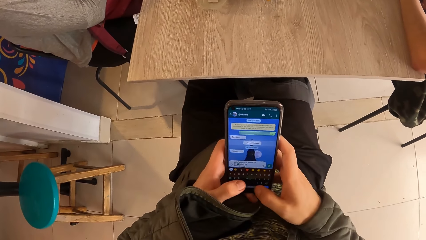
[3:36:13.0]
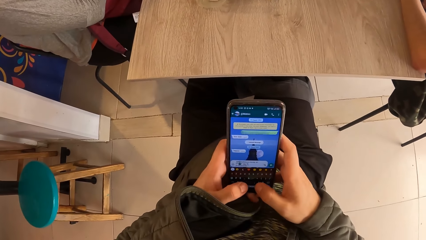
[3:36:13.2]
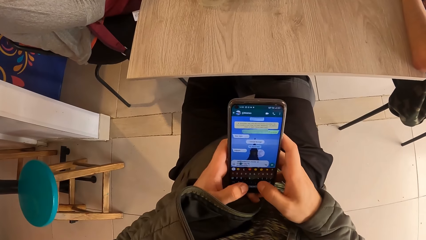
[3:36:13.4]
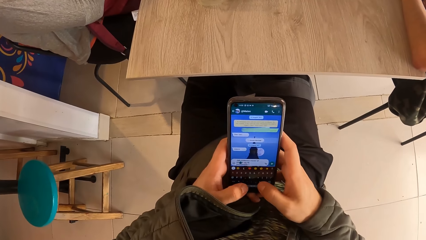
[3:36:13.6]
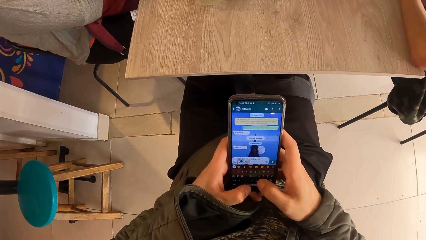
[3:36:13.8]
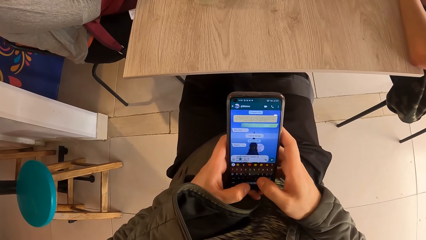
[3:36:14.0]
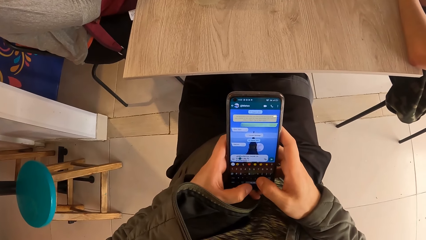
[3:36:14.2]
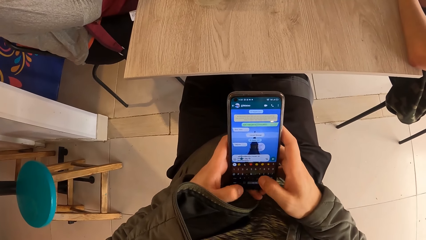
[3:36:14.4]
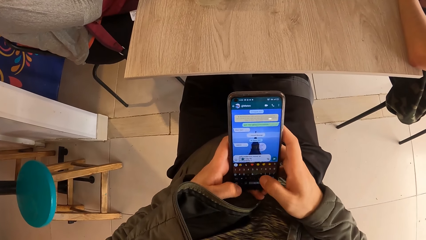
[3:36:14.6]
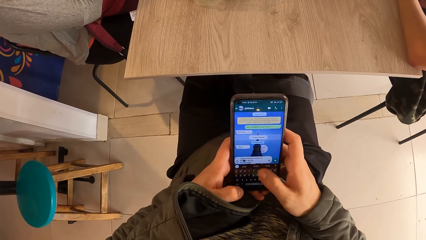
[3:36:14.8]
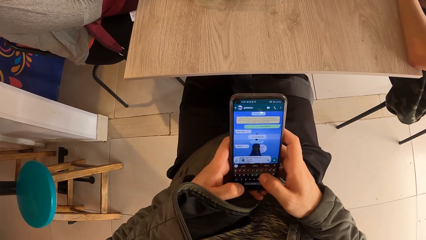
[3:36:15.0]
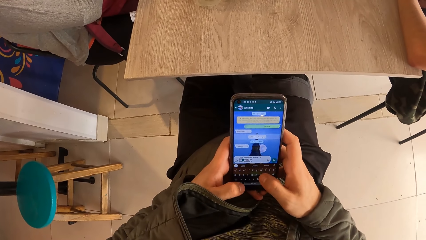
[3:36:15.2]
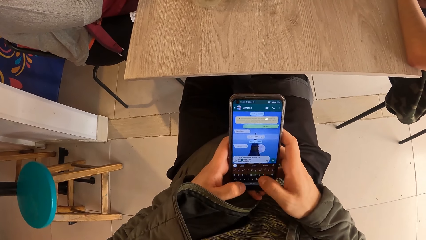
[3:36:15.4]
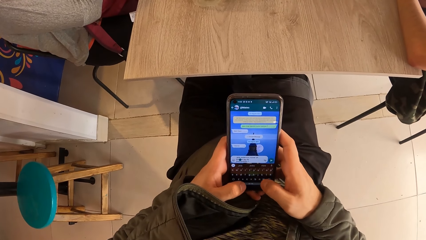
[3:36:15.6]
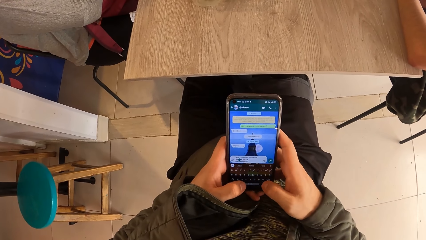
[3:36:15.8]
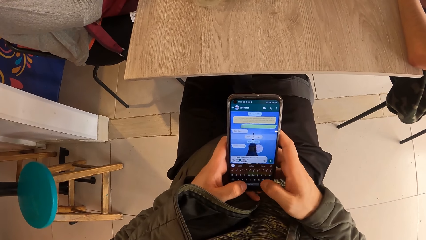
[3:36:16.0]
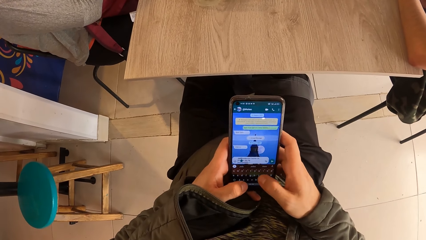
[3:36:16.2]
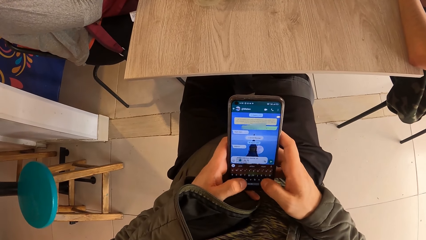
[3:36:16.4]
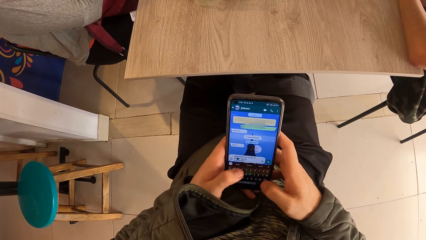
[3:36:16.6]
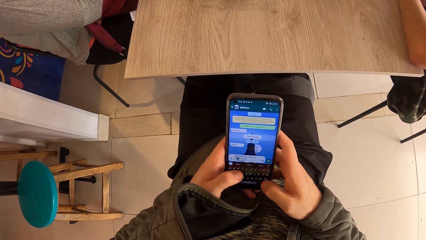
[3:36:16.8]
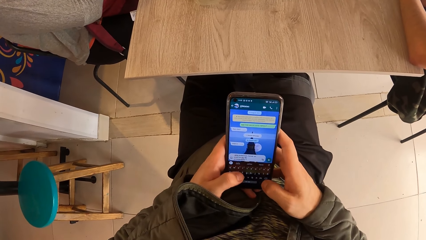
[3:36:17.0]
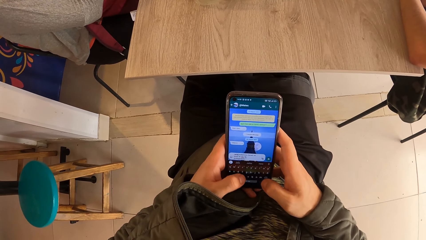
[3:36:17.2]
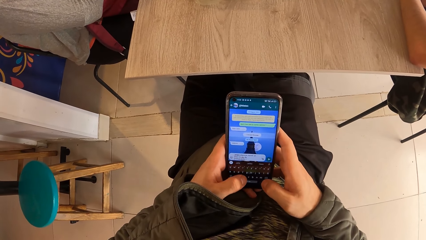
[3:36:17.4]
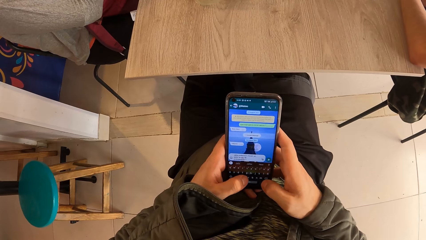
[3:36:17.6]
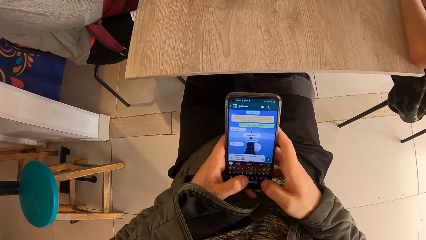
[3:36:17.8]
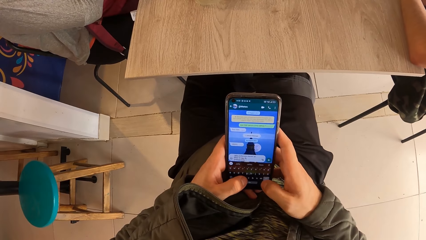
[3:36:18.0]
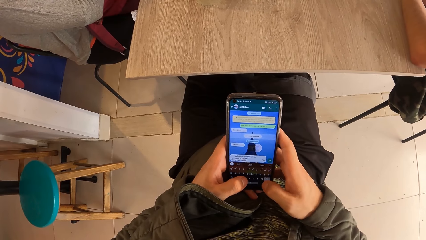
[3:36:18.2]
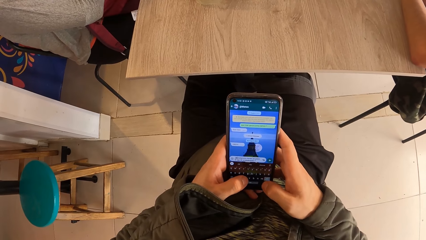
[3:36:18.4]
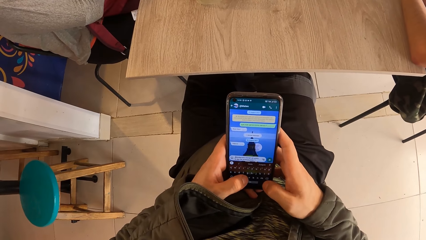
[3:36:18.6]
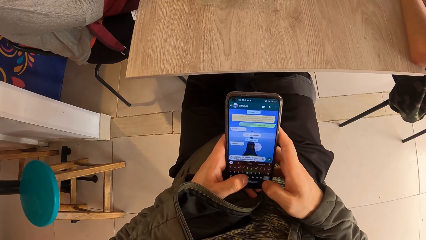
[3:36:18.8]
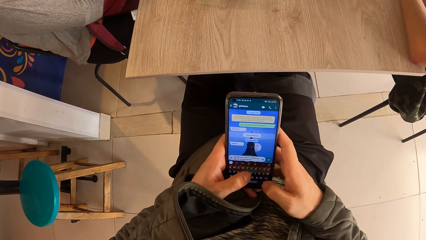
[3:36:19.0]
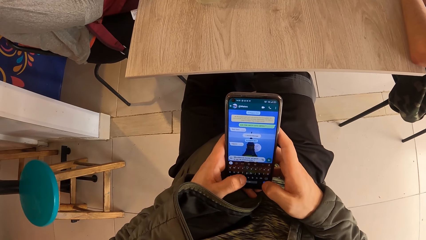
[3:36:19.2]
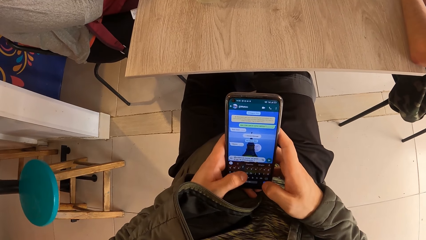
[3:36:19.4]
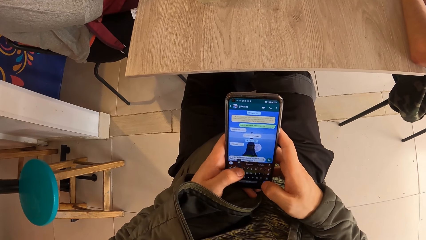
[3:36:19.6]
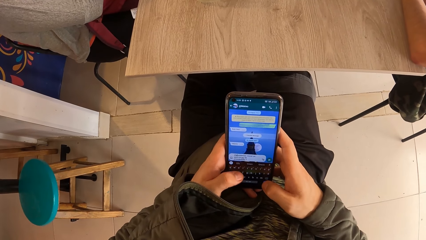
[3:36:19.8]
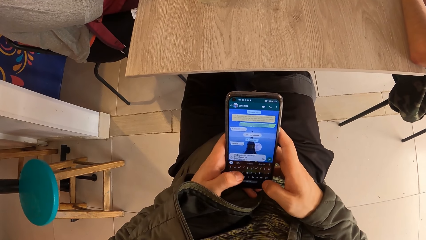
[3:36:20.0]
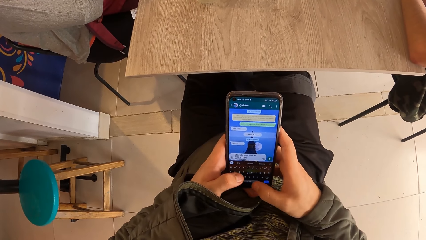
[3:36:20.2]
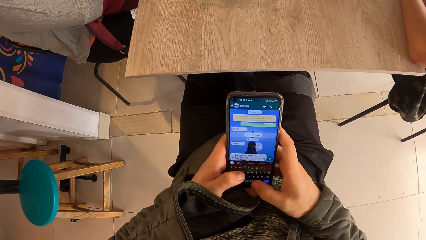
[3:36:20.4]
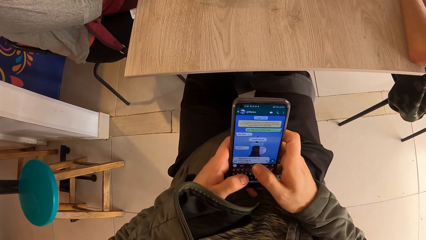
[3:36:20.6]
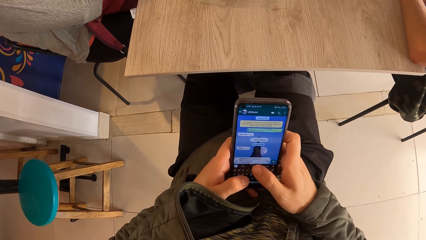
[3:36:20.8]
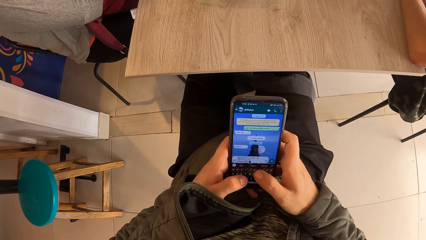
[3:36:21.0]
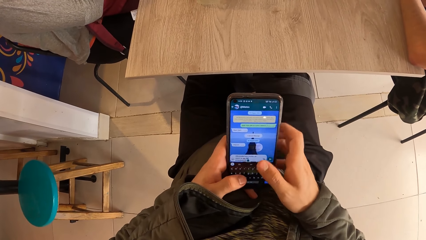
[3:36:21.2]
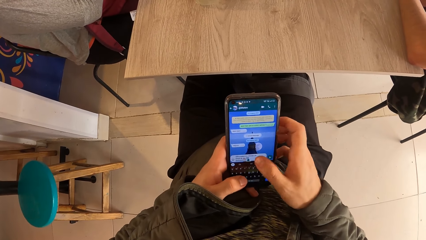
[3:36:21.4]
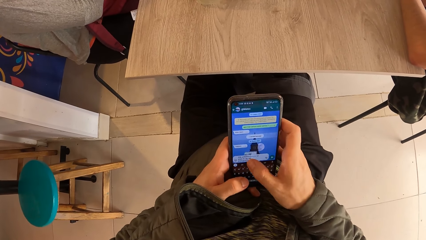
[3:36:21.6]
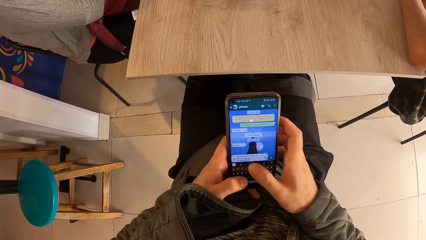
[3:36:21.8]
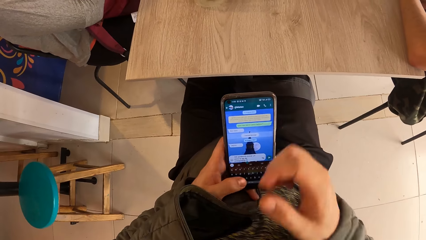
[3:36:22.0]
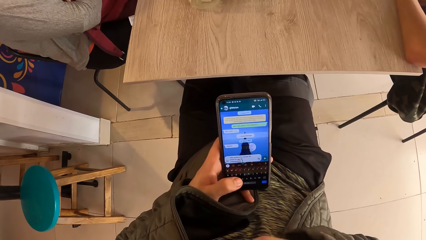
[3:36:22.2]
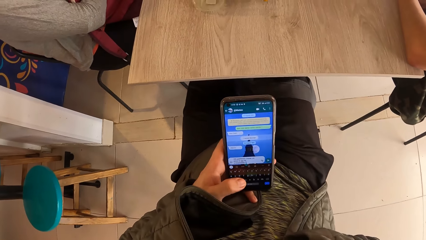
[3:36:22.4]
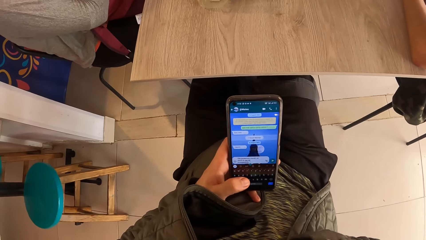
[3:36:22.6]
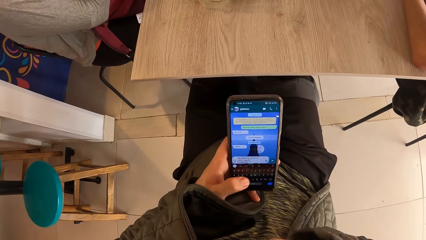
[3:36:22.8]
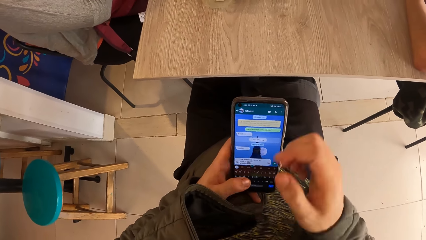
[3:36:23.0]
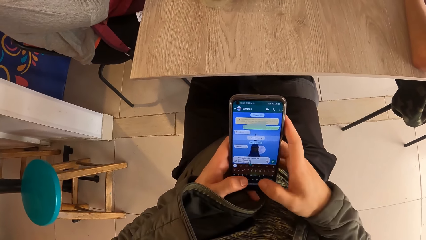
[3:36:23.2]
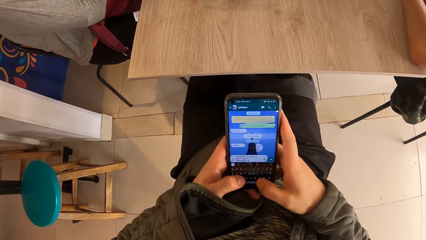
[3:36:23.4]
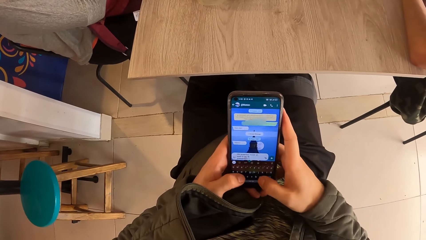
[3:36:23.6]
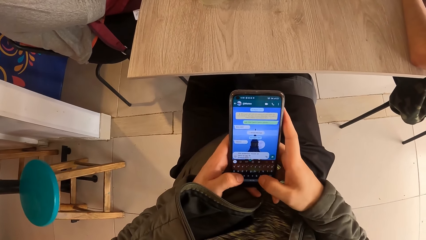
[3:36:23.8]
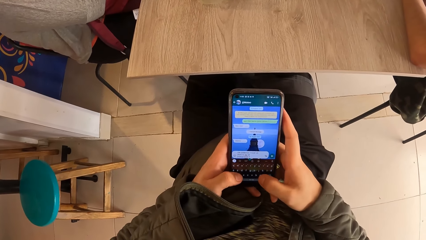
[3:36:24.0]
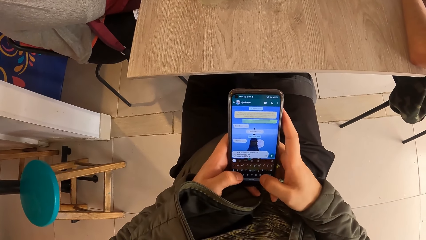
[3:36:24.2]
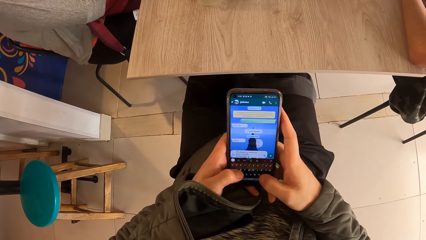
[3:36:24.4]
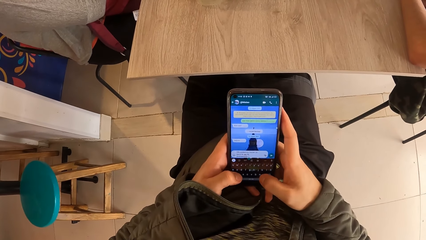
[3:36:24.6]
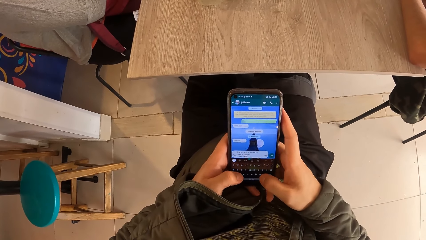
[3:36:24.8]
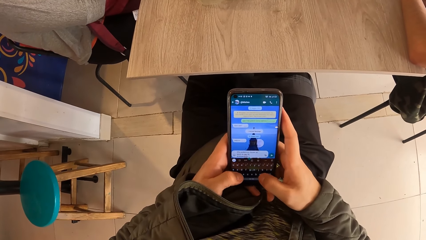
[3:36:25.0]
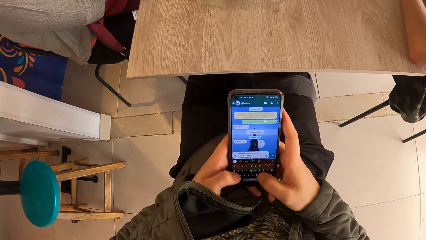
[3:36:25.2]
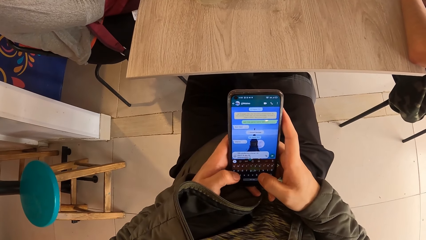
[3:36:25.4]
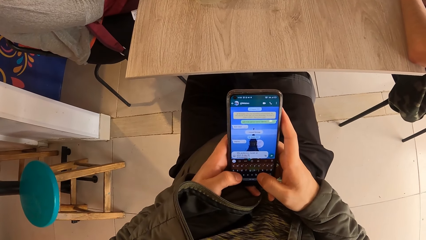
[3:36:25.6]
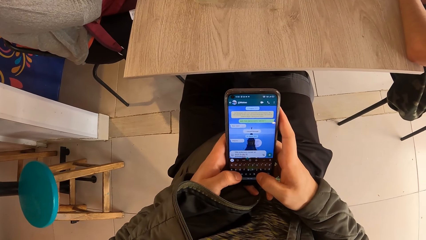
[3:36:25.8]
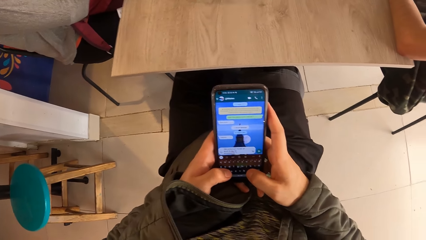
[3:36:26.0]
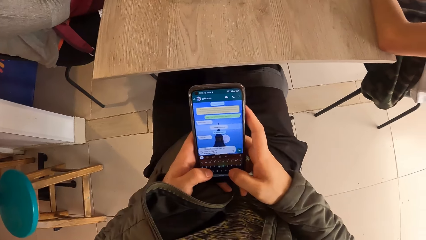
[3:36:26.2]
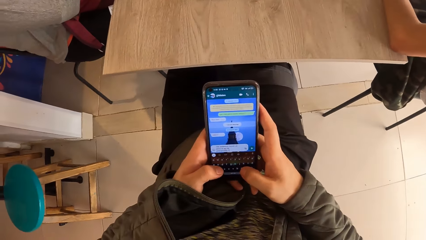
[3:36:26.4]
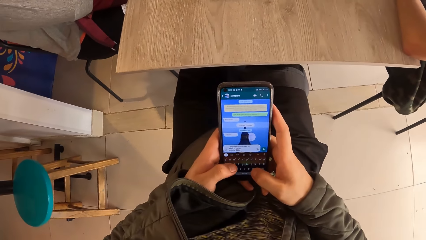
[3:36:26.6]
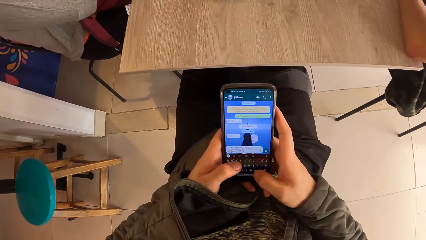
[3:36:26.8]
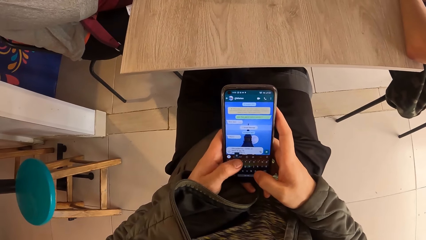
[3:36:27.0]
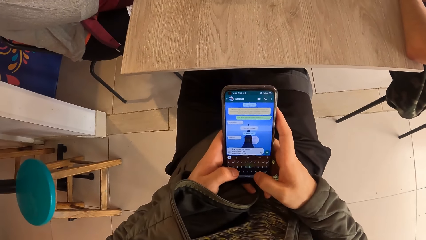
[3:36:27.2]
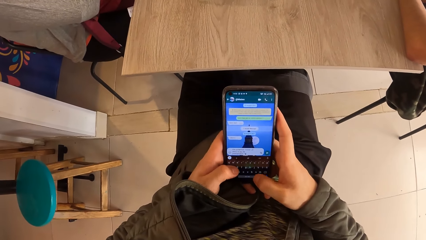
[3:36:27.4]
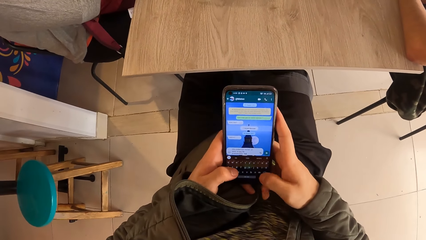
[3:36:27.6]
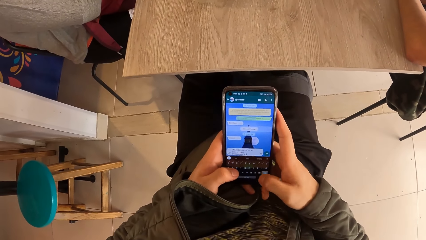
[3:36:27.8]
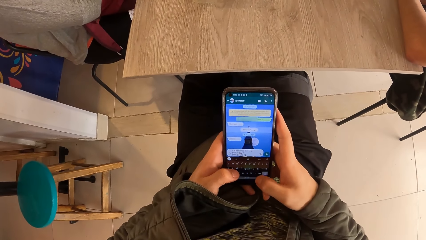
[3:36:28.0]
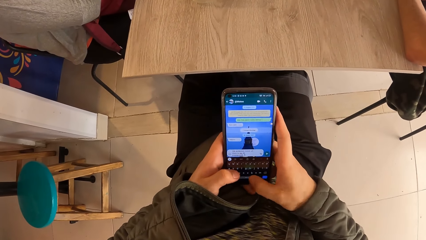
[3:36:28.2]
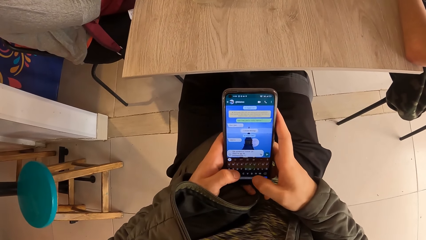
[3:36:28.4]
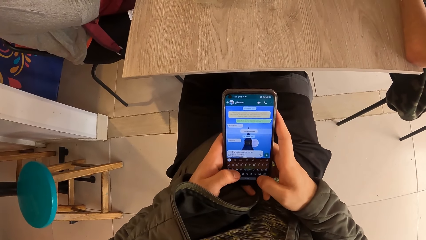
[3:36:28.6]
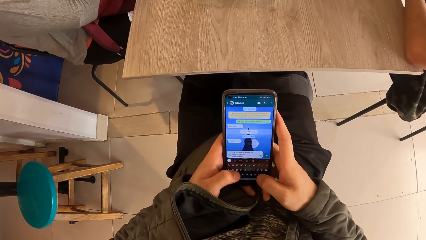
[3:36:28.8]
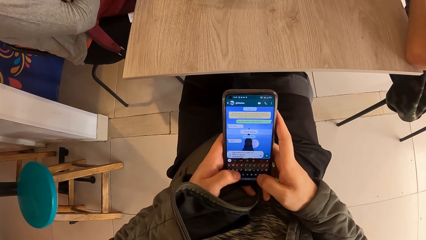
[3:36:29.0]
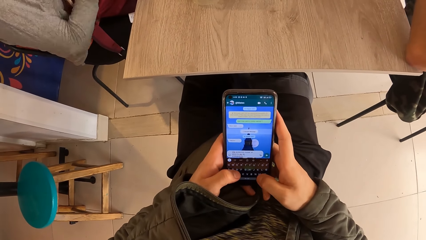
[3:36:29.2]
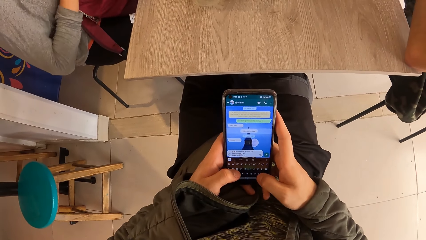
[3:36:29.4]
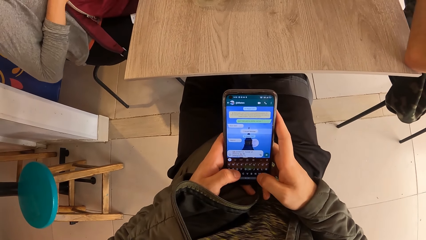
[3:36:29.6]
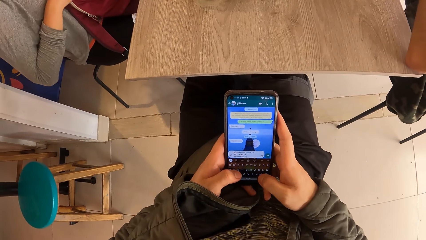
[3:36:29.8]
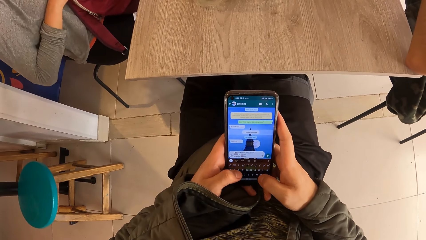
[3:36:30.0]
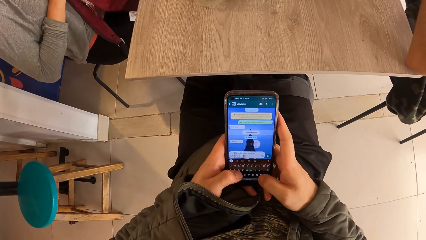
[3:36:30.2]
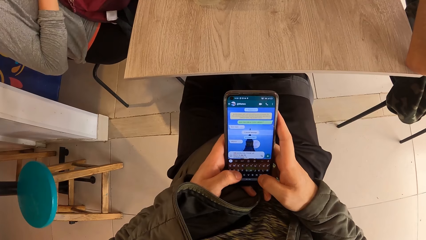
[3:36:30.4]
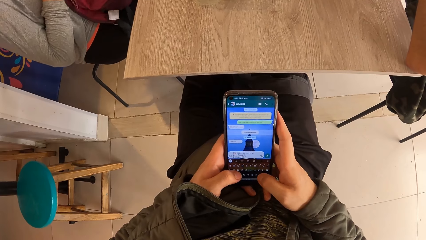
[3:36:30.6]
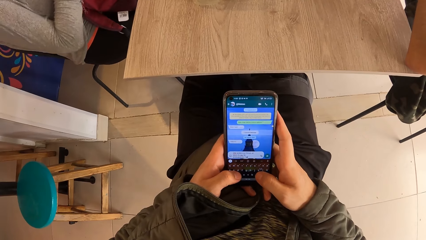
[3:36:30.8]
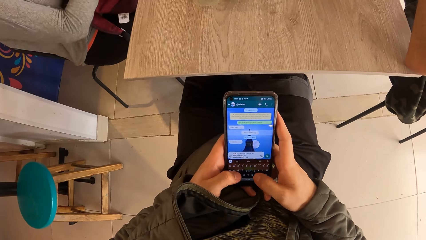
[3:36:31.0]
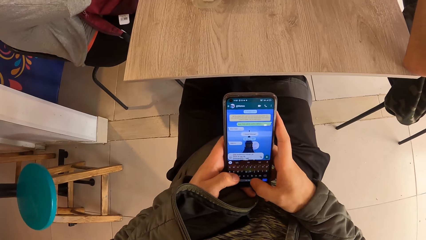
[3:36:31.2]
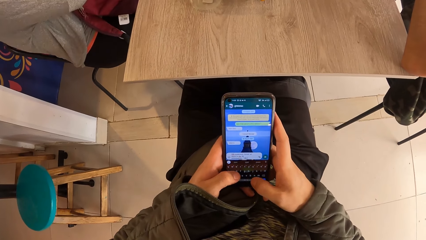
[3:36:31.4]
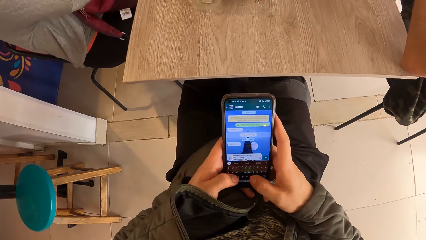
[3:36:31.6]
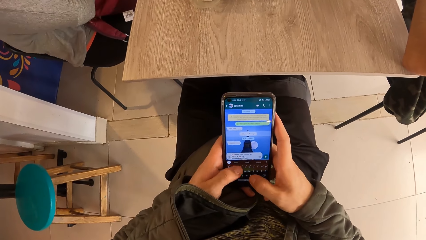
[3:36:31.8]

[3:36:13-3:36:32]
The camera wearer operates the phone with both hands. She holds her chin. She operates the mobile phone. A lady adjusts a bag on her lap.
